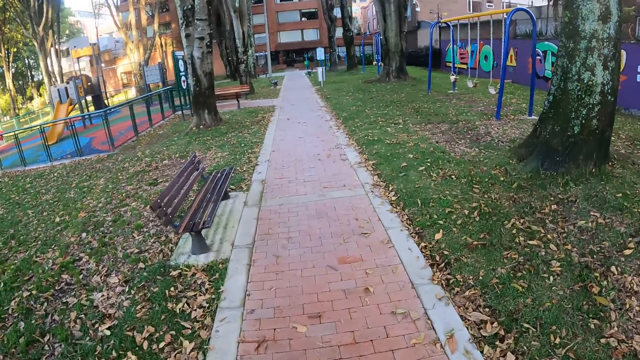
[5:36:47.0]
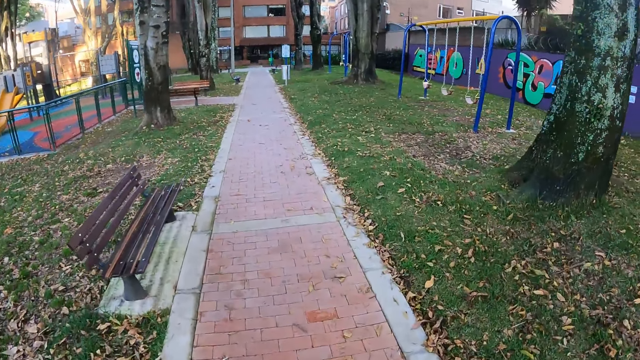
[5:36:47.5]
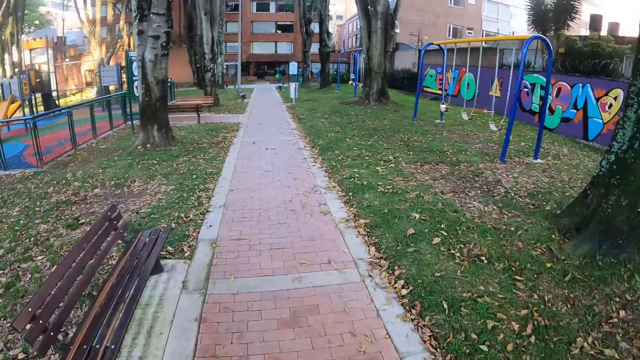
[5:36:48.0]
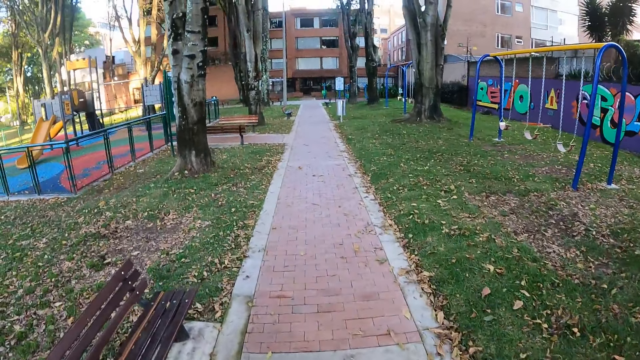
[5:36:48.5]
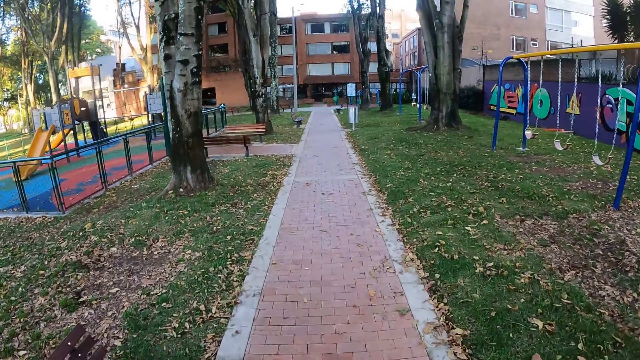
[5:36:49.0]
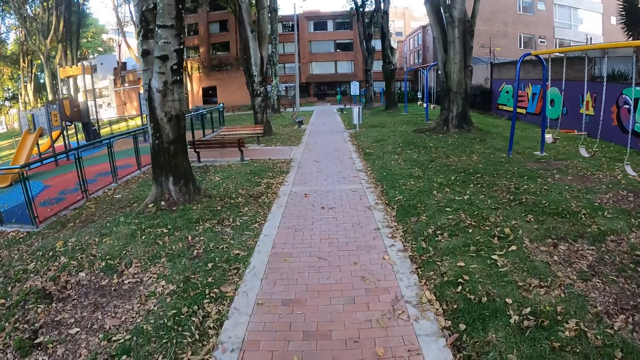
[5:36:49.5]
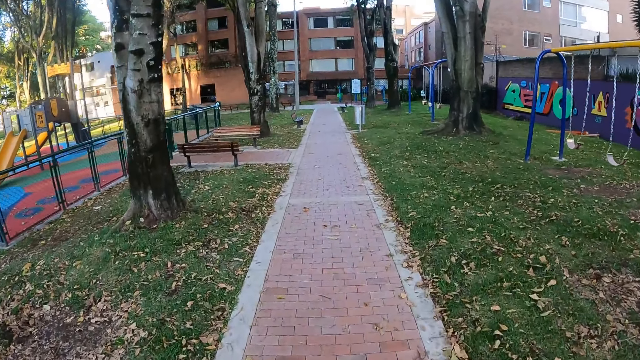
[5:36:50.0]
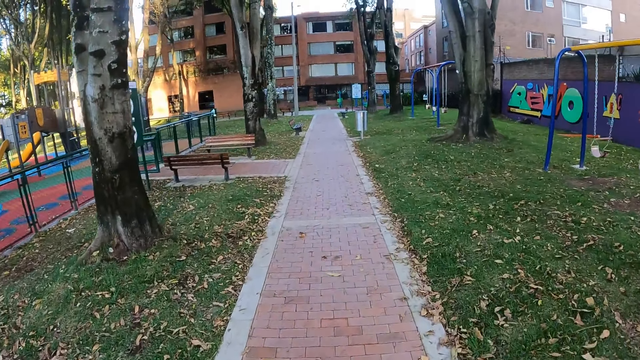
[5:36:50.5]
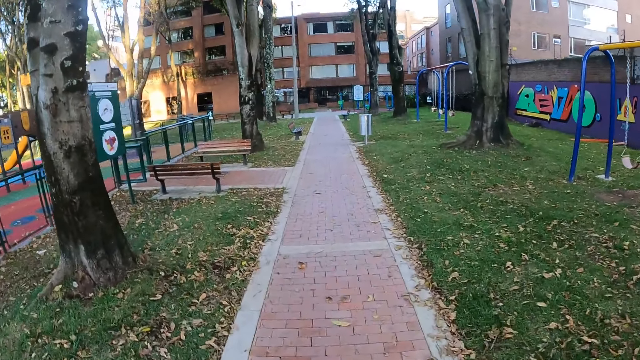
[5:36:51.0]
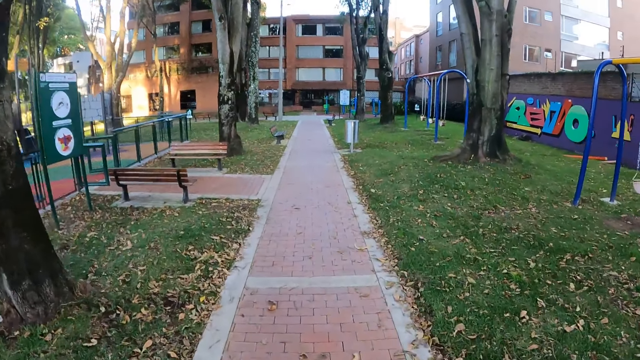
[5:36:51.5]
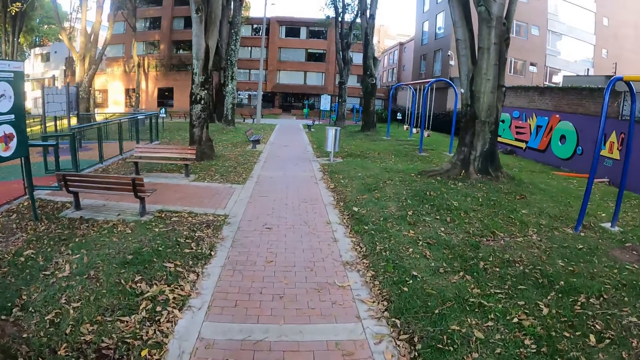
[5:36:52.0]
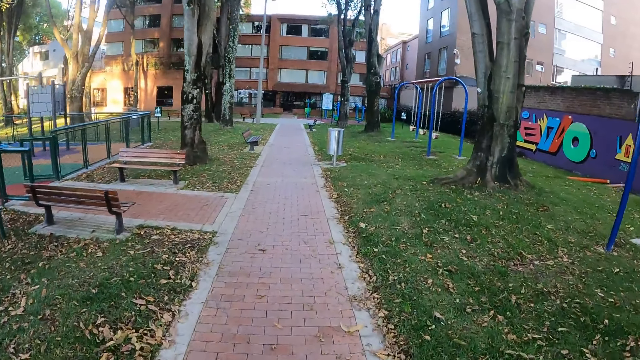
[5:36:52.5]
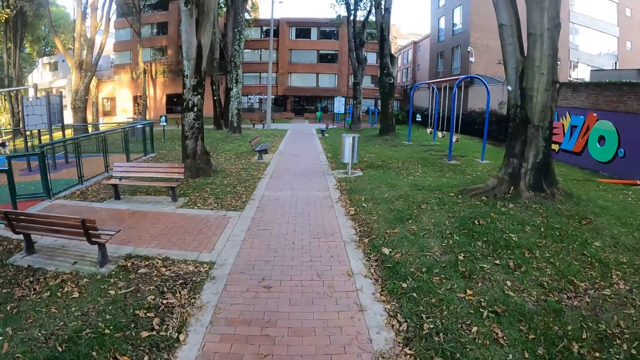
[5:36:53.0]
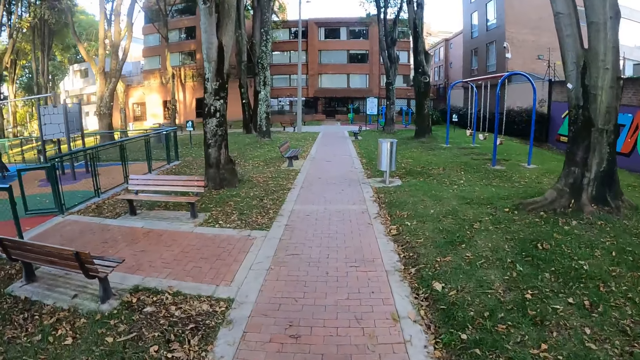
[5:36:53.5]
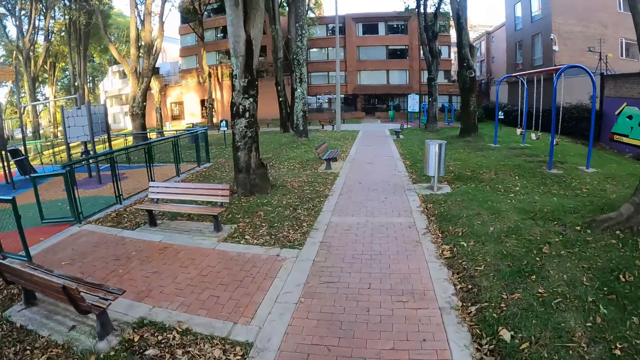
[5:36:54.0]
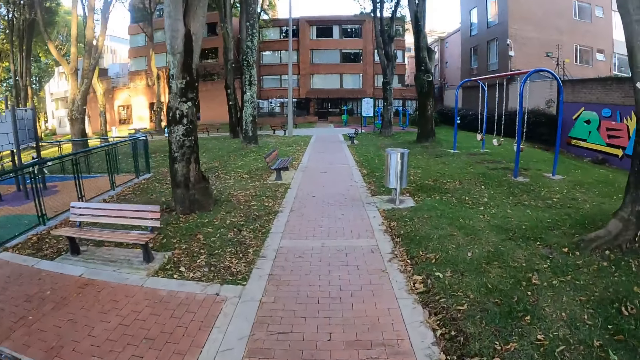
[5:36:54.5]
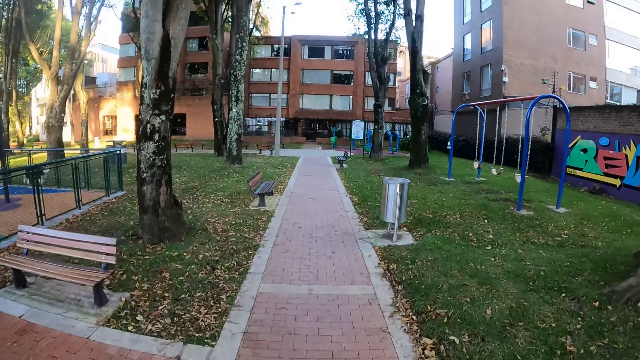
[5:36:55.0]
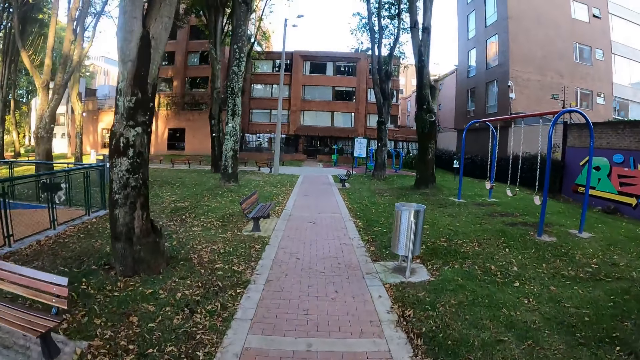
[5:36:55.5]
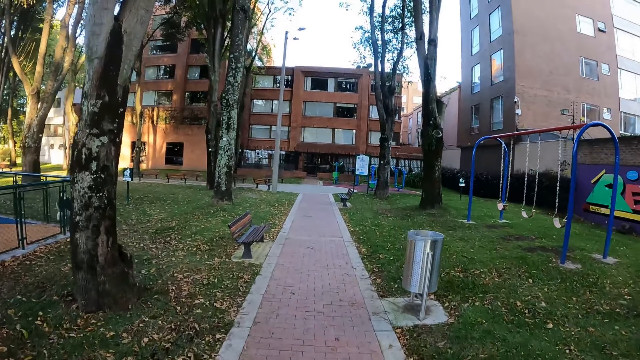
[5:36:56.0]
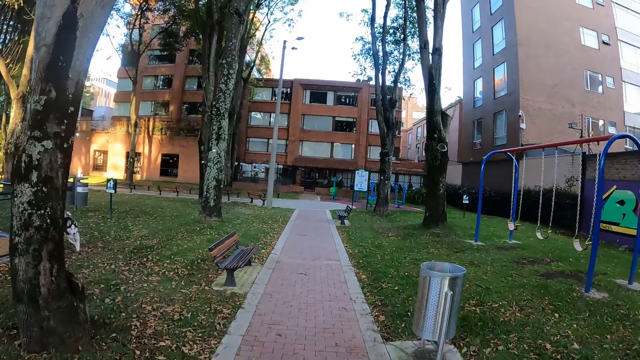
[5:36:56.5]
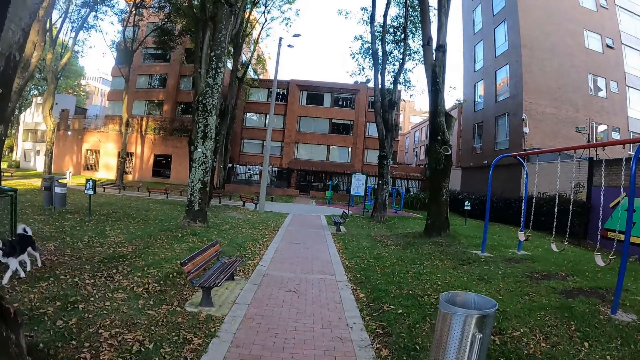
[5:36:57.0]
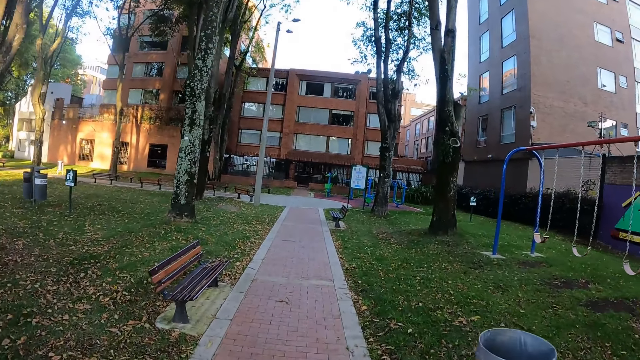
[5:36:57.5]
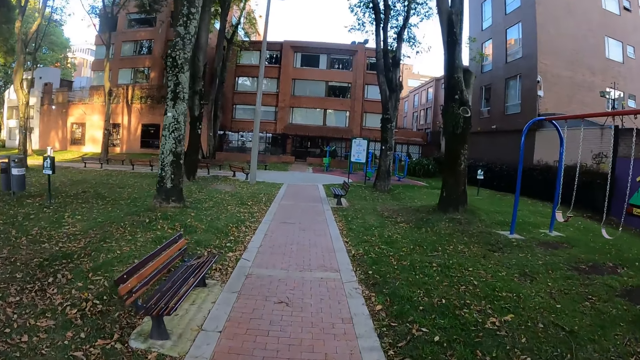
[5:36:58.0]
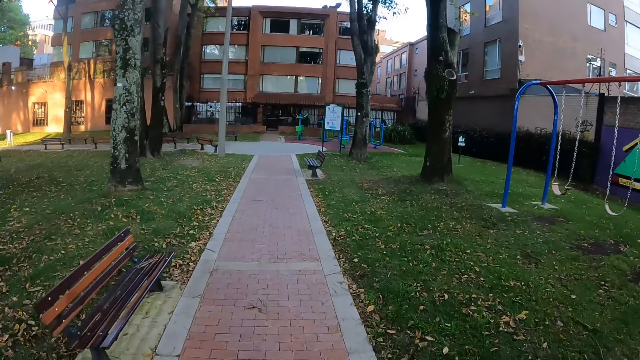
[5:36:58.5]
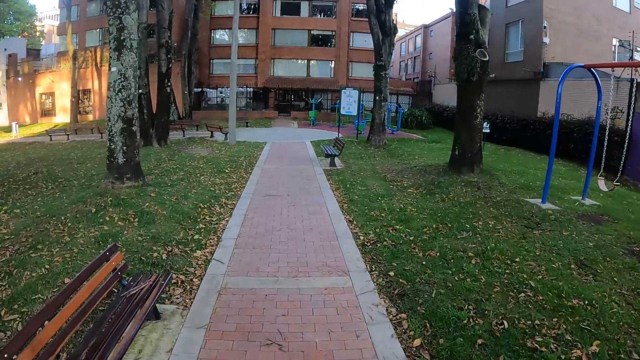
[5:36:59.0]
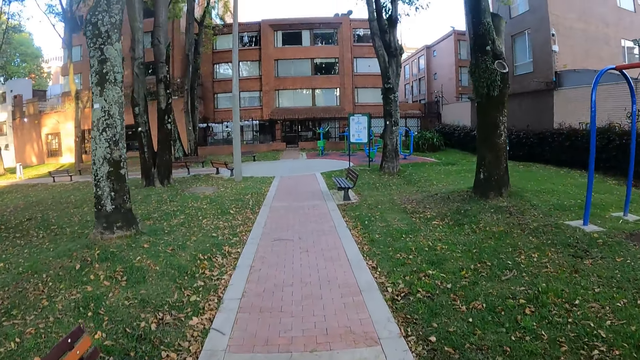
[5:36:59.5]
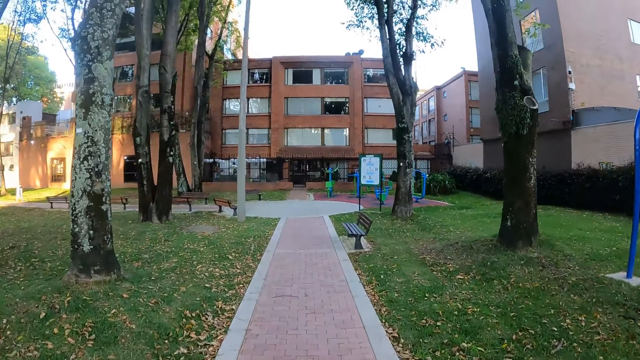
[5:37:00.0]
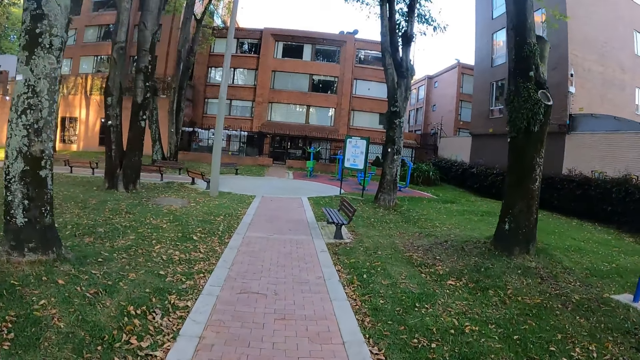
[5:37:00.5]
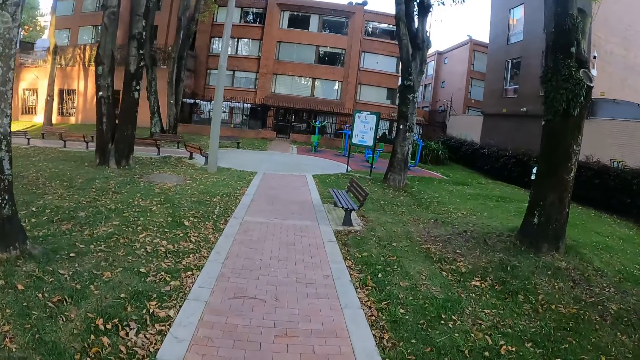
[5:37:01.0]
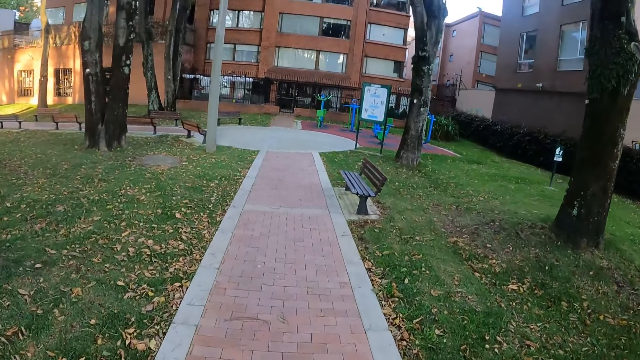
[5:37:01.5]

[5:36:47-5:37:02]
The camera wearer walks past the dog.

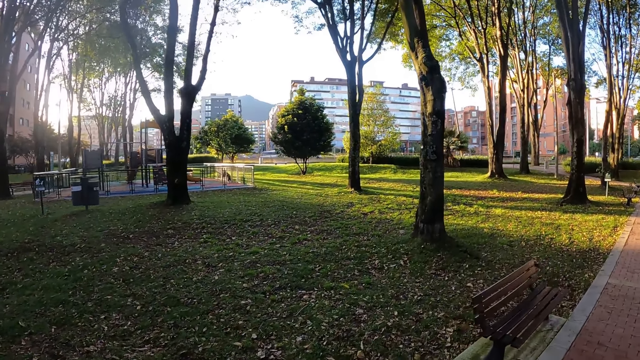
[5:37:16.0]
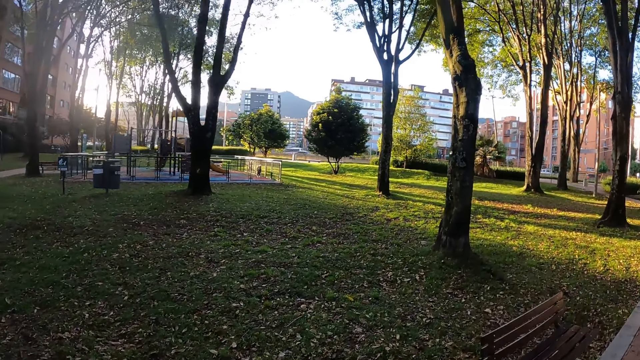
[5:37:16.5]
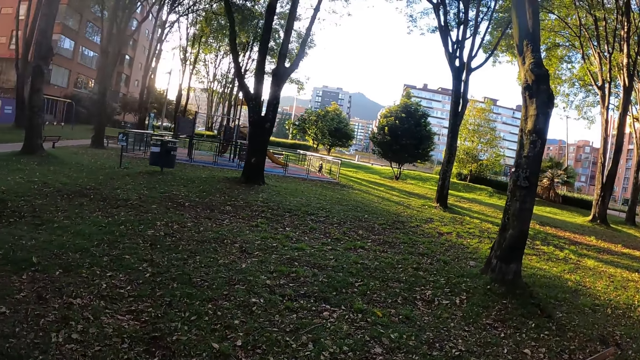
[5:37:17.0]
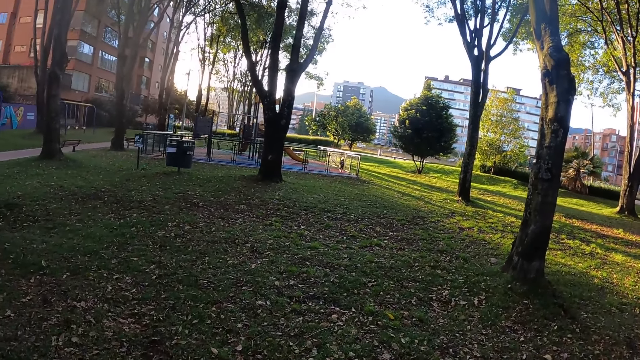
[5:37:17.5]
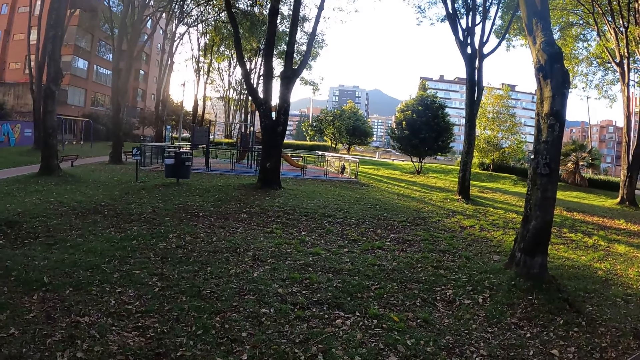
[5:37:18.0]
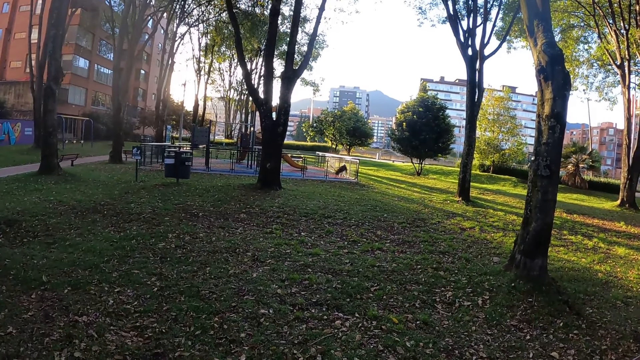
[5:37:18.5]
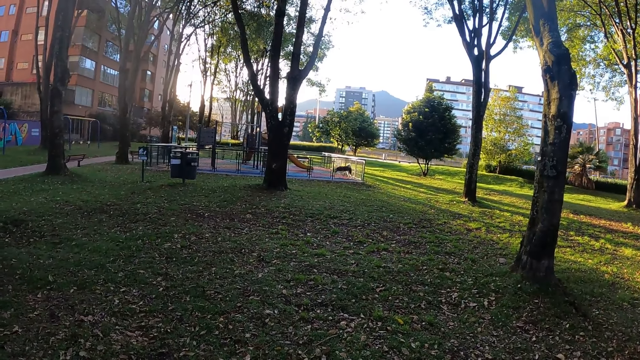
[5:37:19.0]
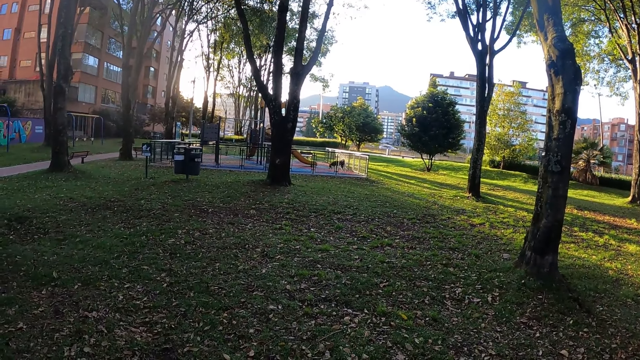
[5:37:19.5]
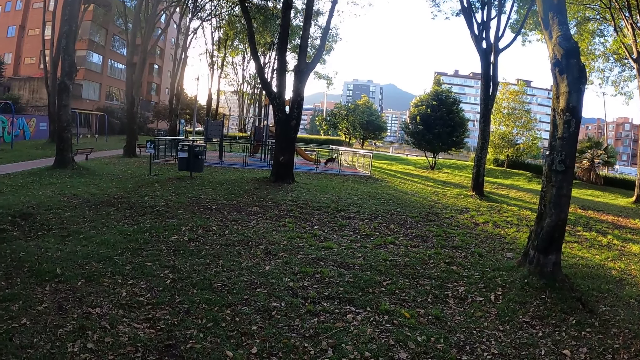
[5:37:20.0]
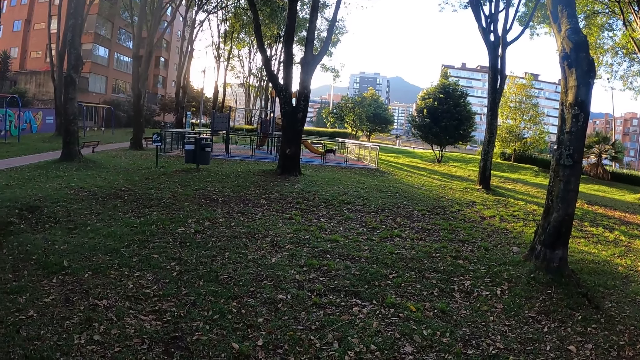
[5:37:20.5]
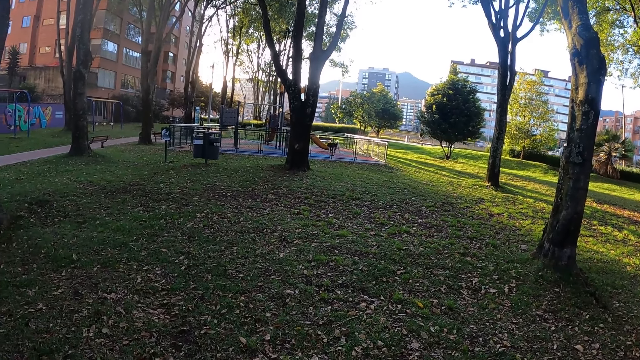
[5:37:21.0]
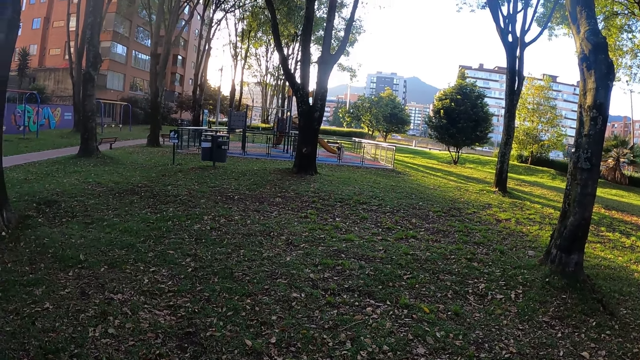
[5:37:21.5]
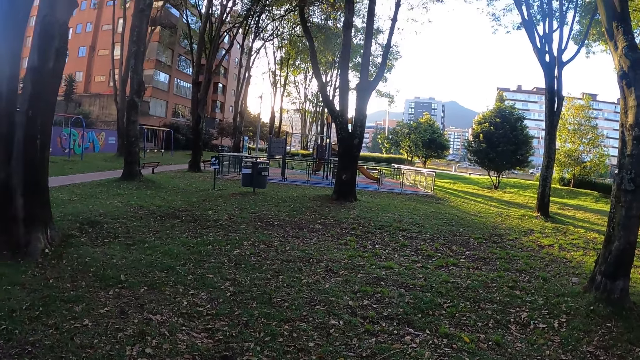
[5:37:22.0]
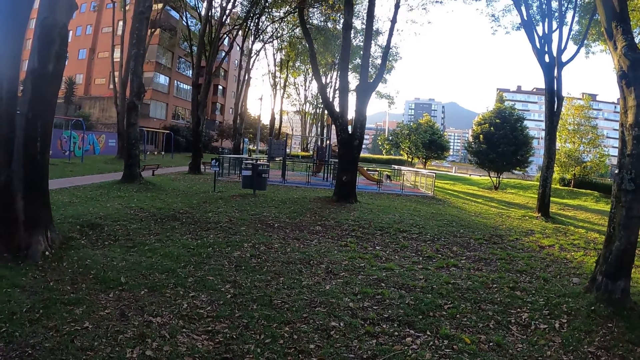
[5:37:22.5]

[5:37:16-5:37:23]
The camera wearer looks around.
